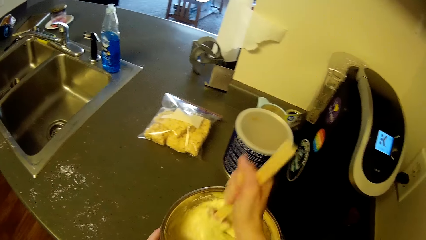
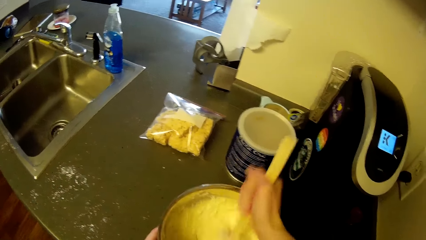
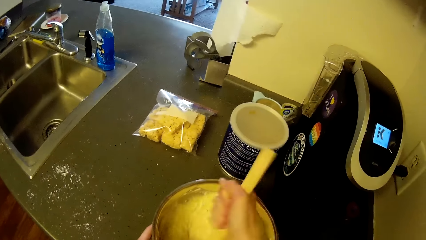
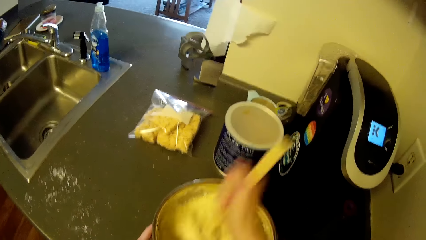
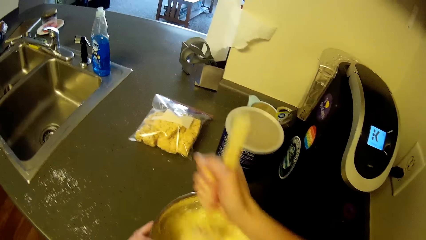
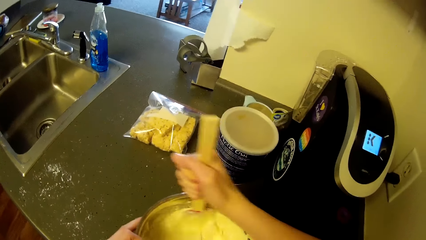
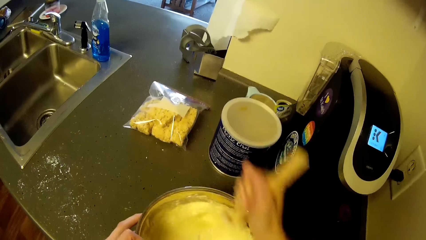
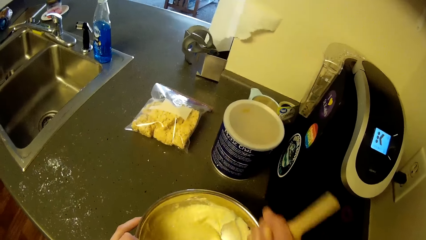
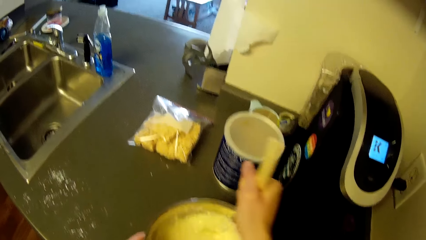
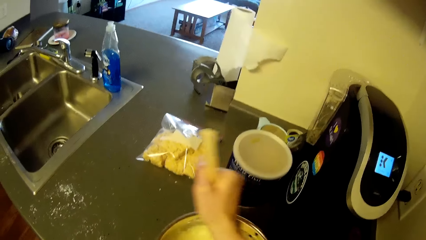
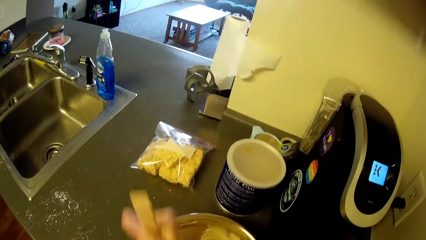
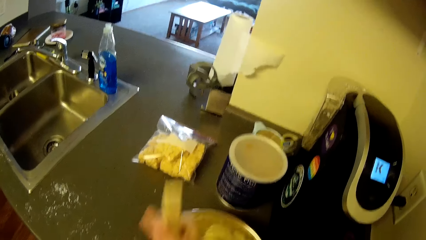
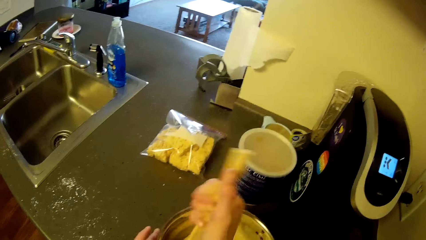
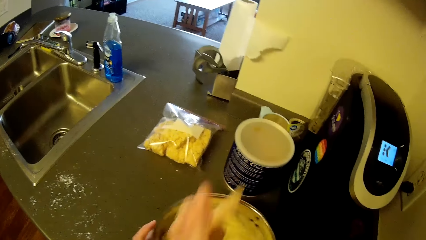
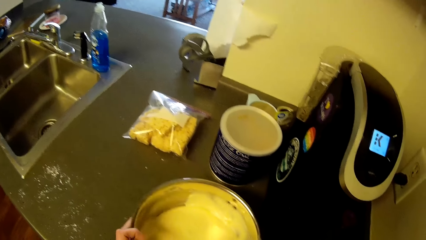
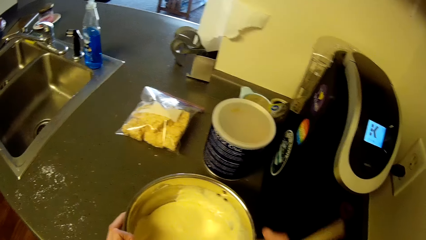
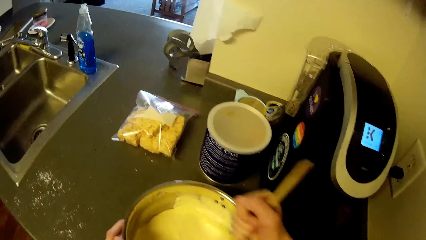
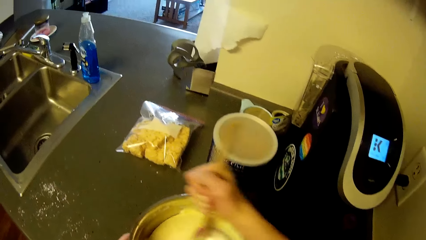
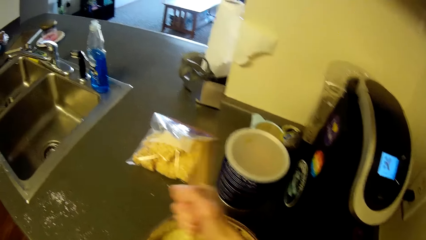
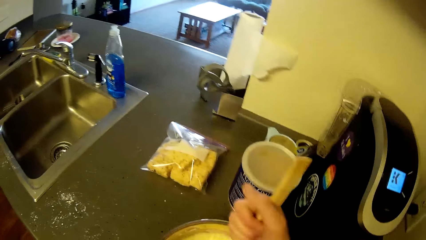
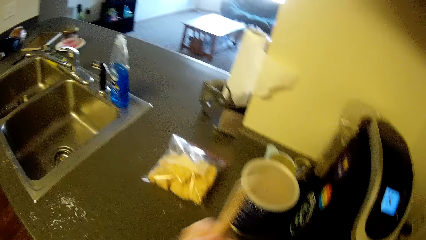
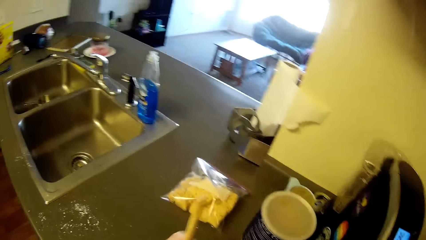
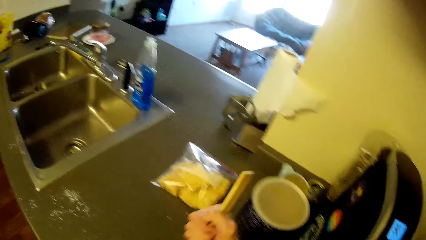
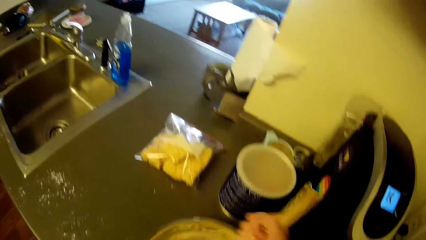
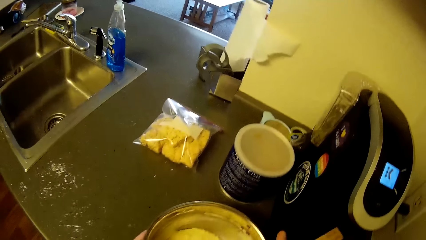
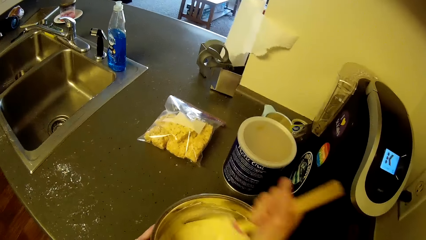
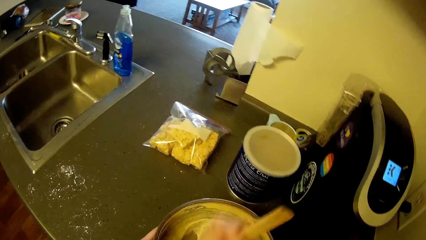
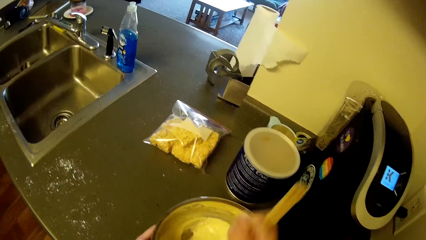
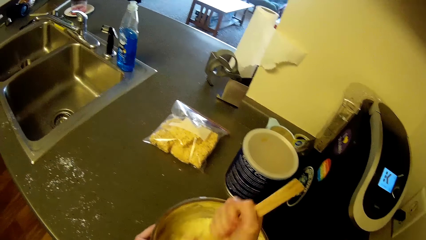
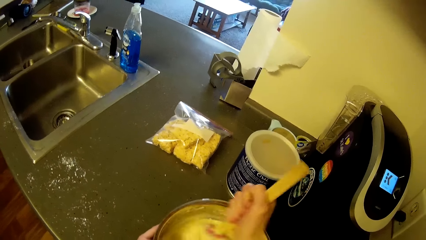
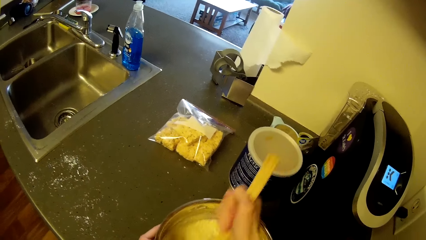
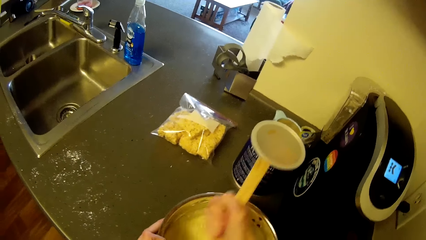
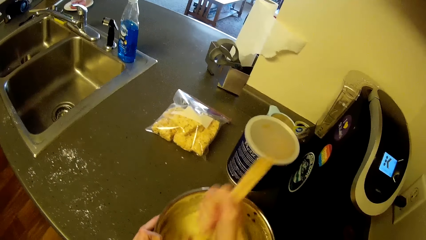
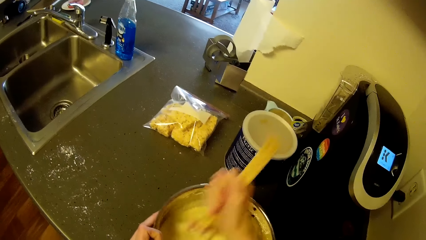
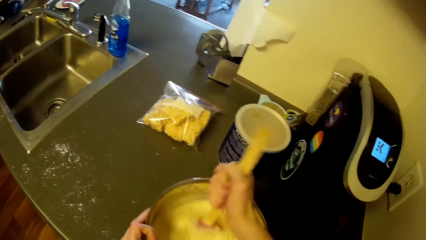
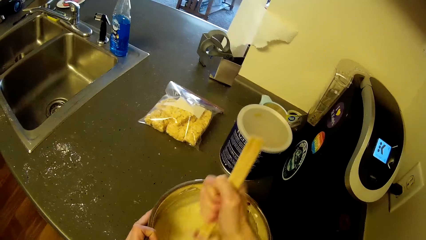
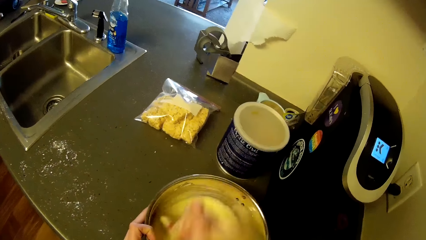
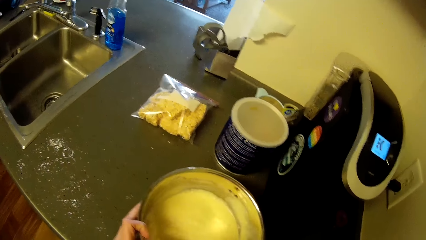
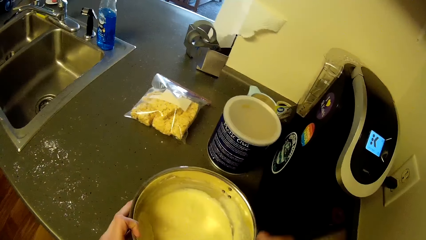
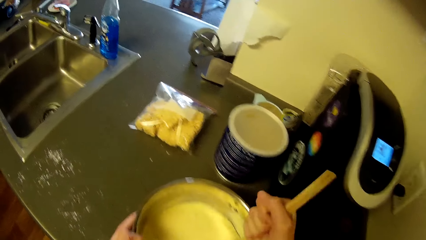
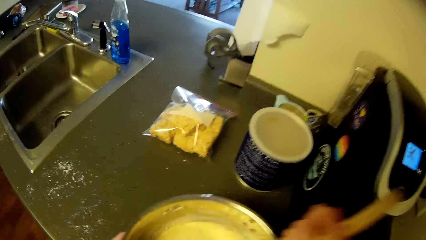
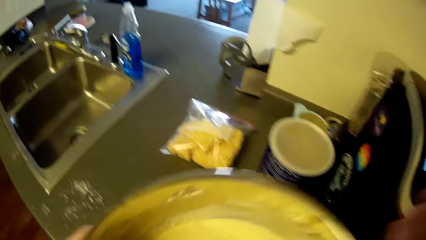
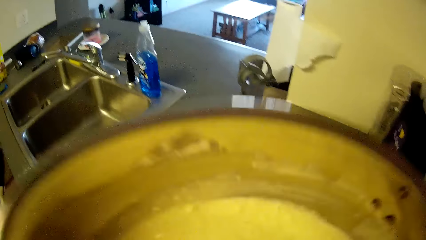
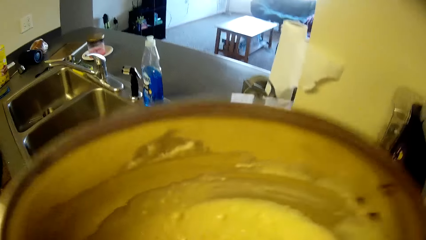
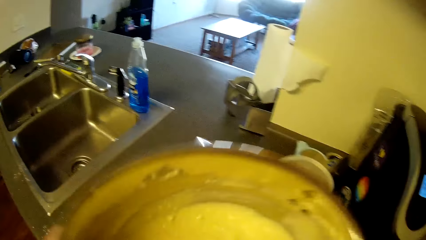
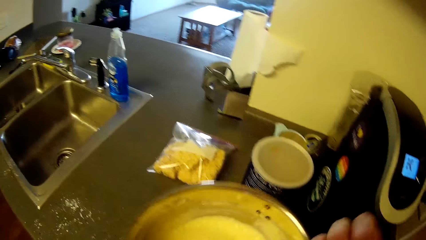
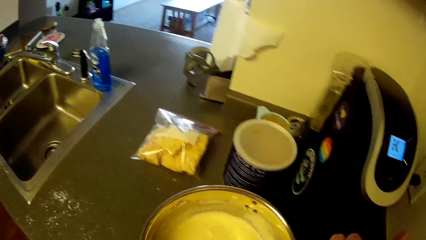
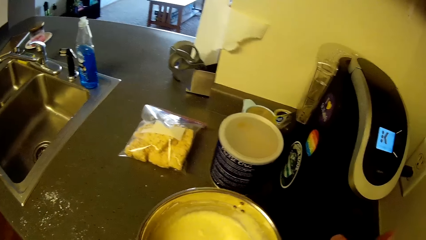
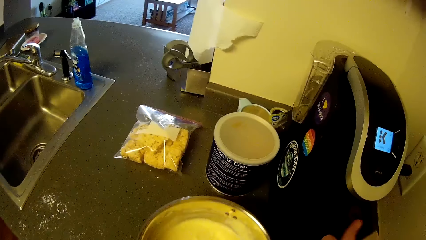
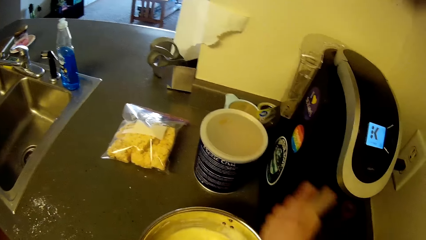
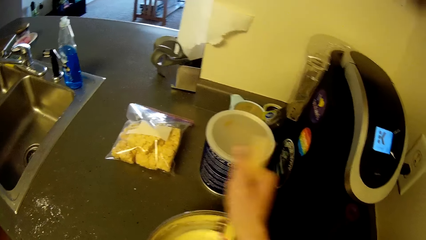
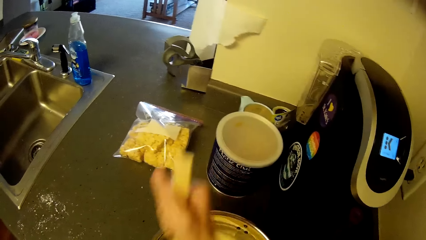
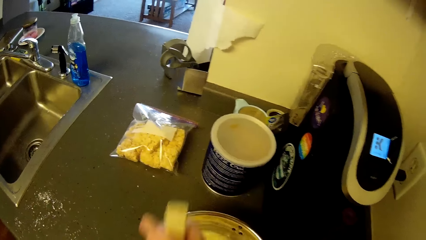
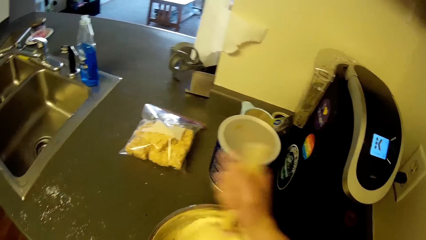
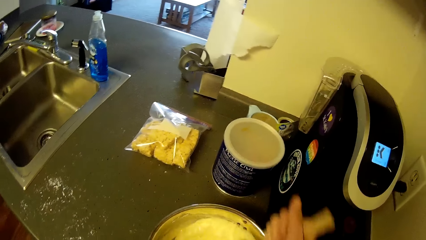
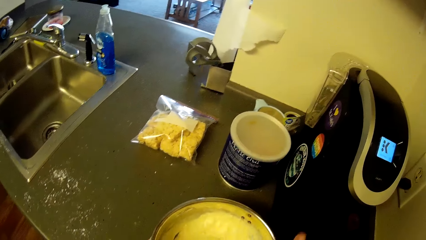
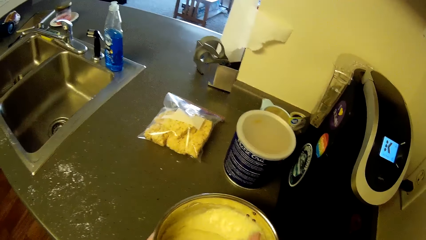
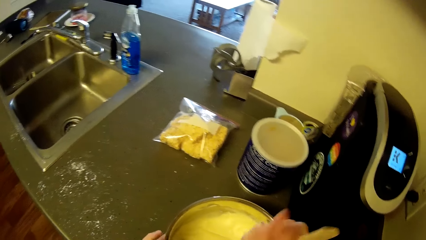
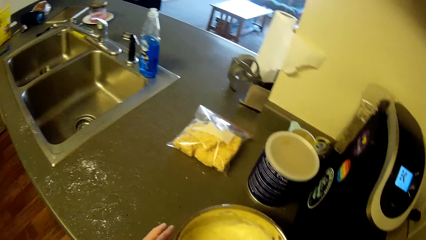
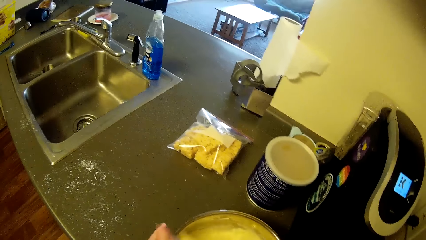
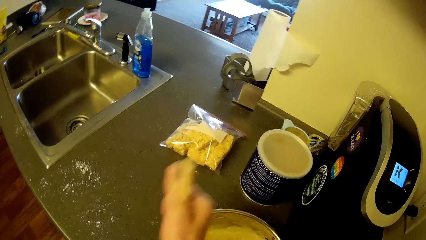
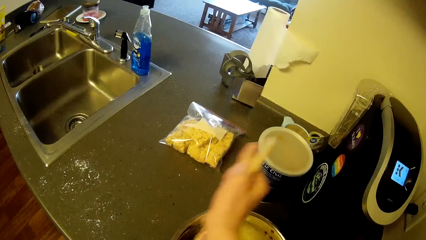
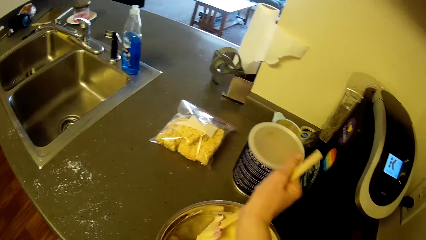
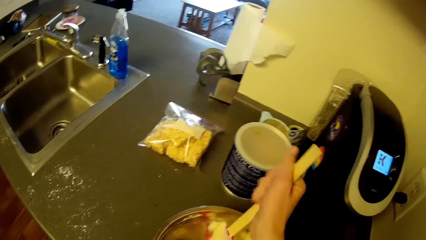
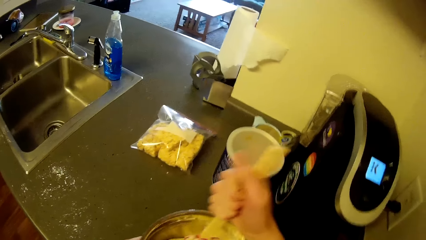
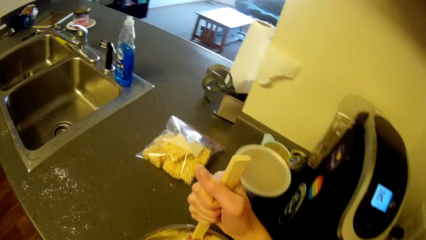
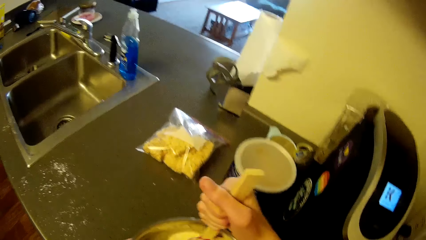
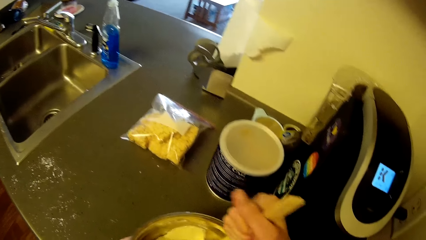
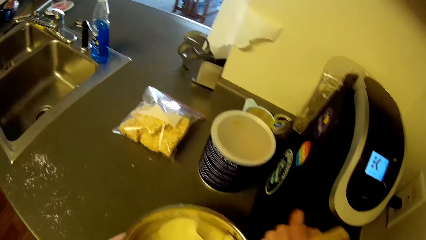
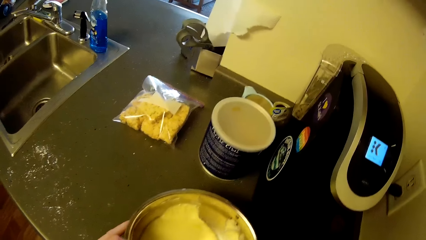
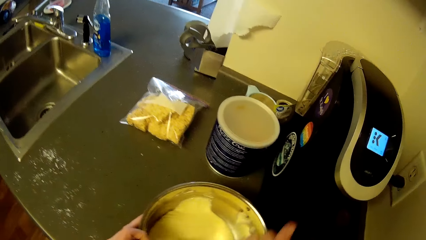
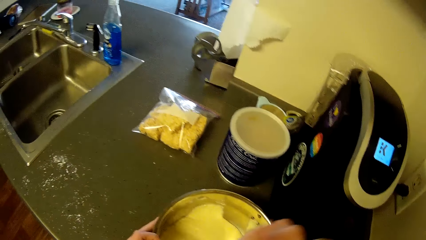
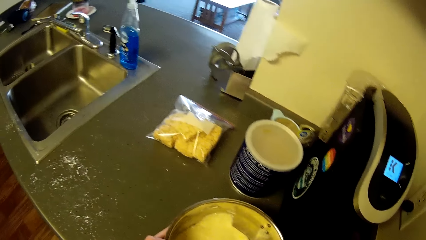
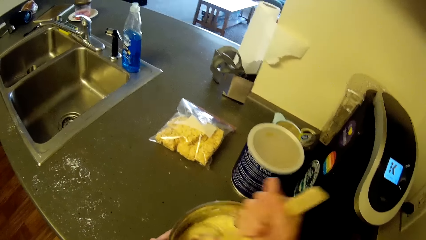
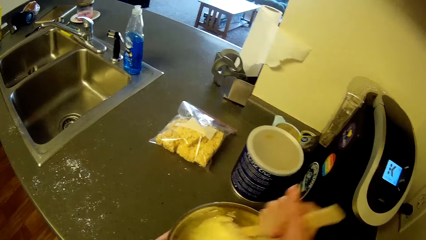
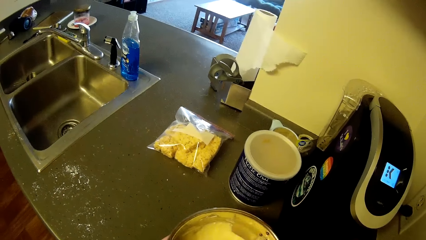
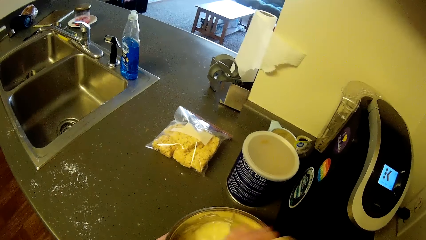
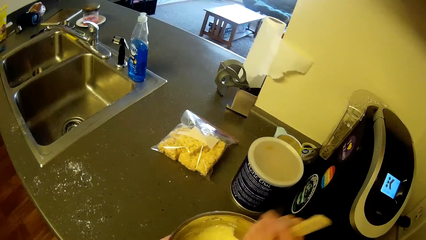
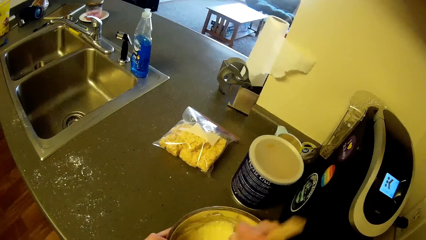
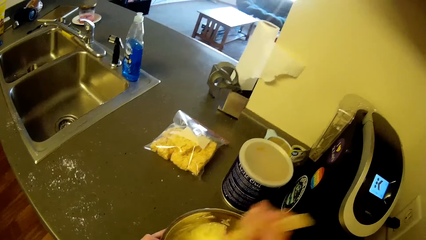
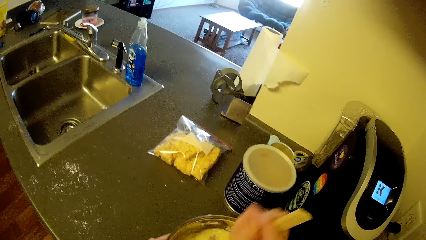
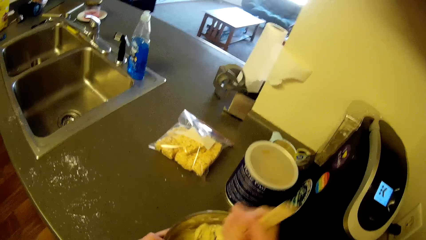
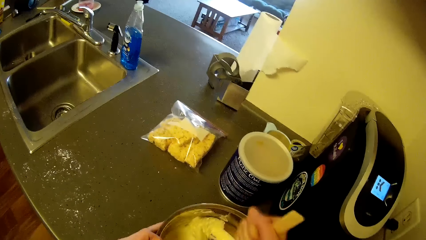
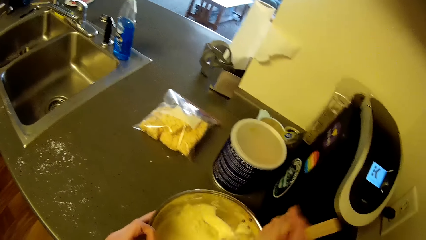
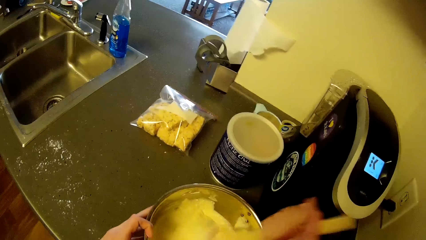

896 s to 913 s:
The camera wearer raises the stainless bowl briefly towards the face. They resume mixing the pancake mix with eggs in the stainless bowl with the wooden spatula.
